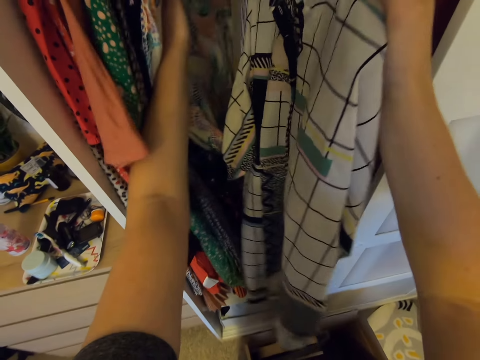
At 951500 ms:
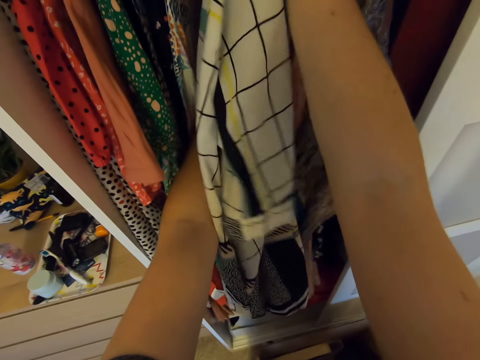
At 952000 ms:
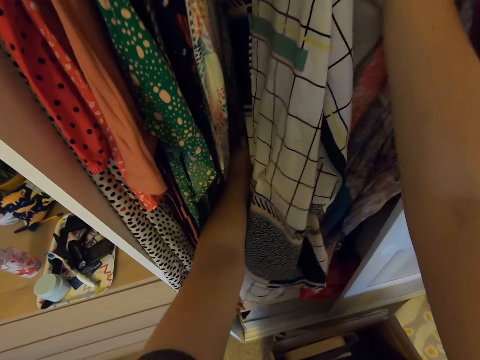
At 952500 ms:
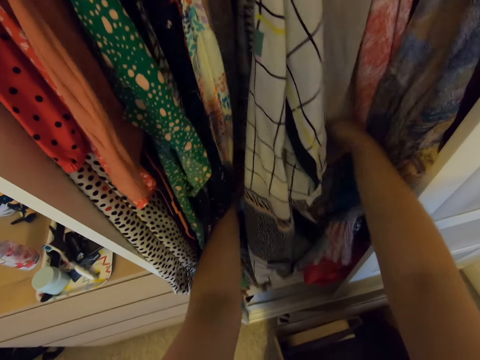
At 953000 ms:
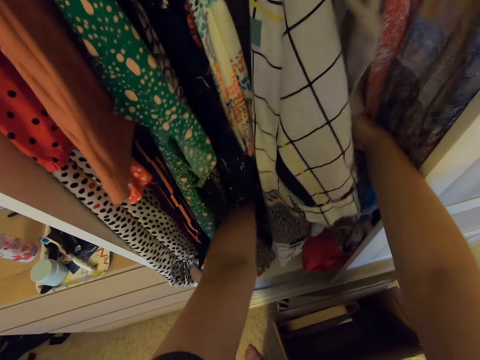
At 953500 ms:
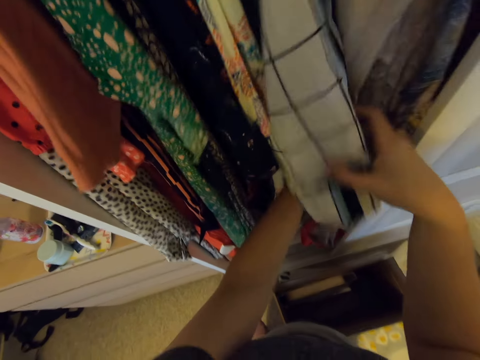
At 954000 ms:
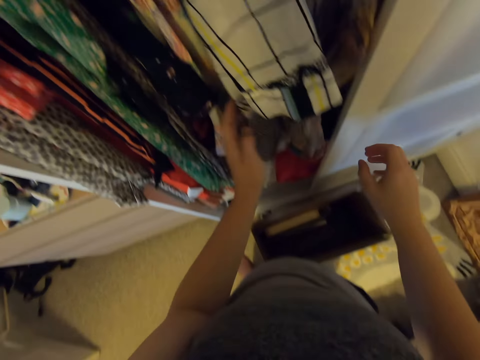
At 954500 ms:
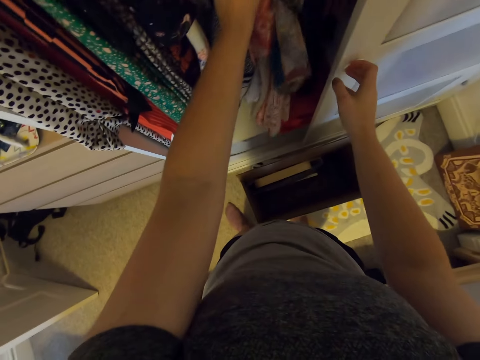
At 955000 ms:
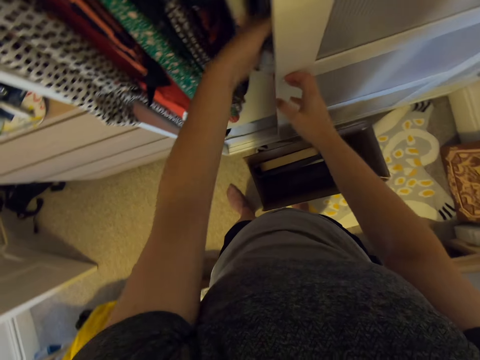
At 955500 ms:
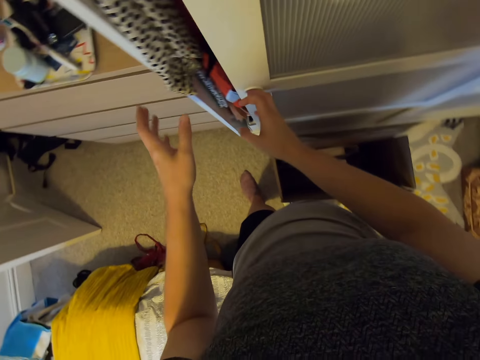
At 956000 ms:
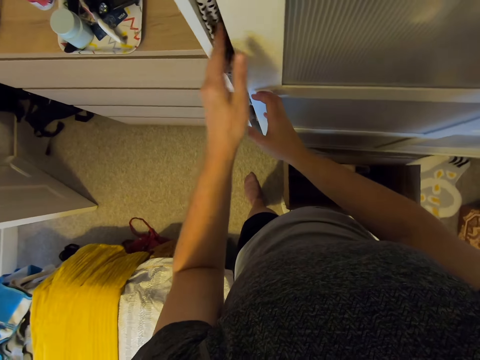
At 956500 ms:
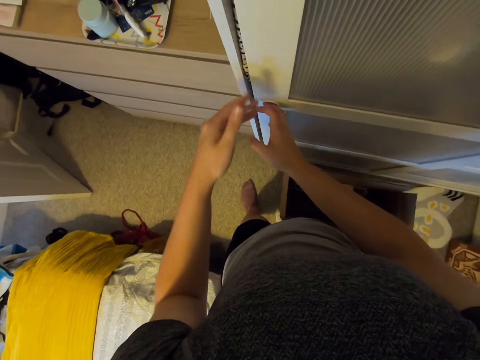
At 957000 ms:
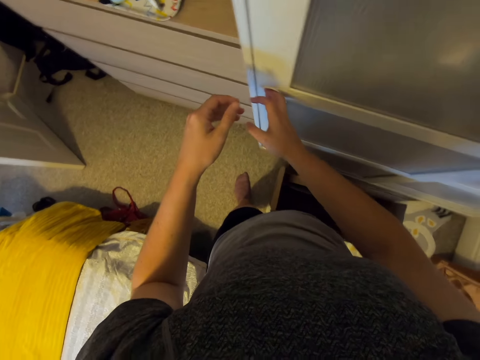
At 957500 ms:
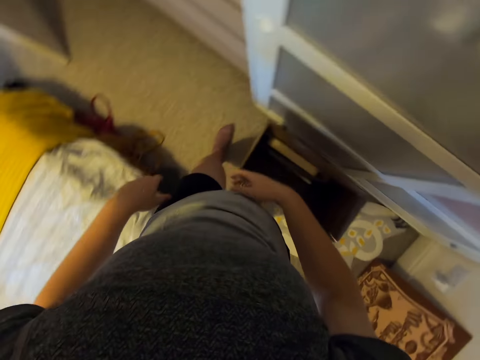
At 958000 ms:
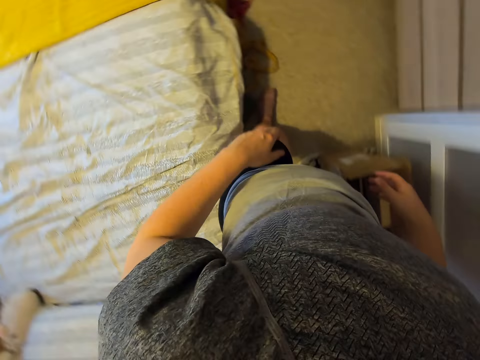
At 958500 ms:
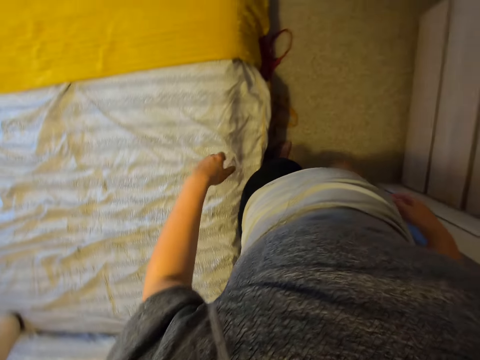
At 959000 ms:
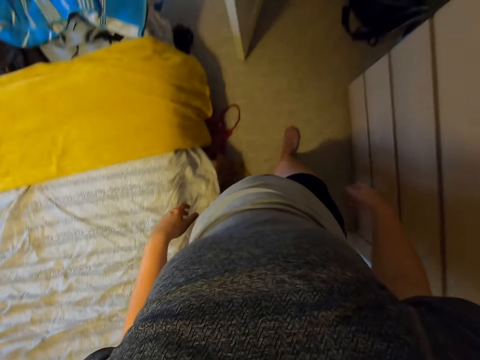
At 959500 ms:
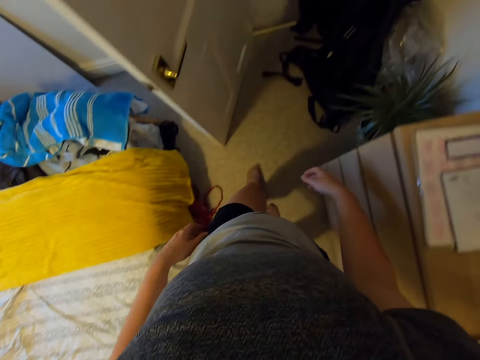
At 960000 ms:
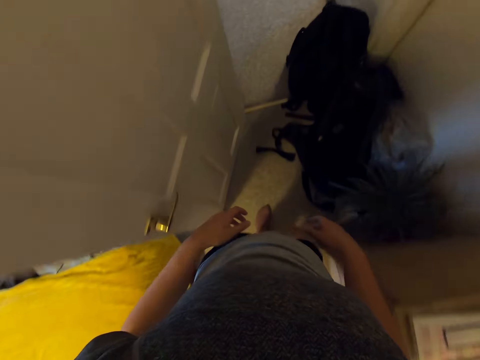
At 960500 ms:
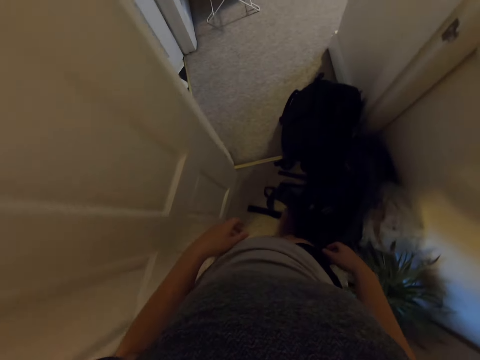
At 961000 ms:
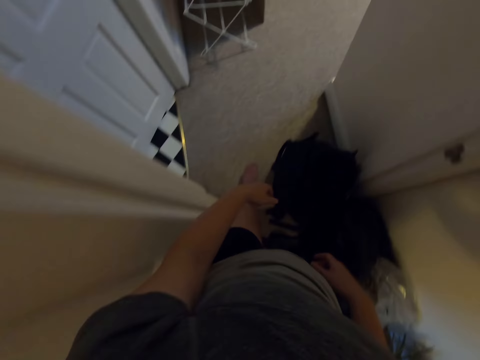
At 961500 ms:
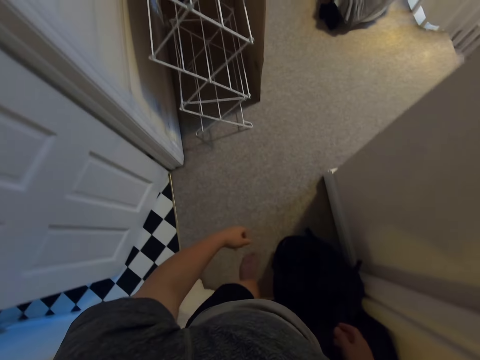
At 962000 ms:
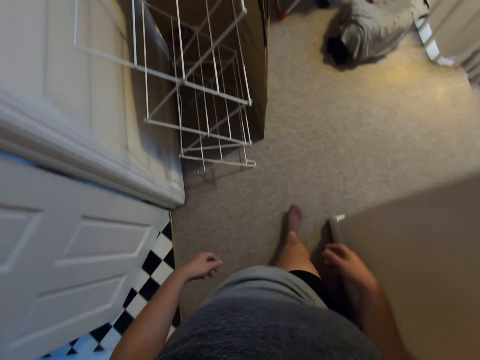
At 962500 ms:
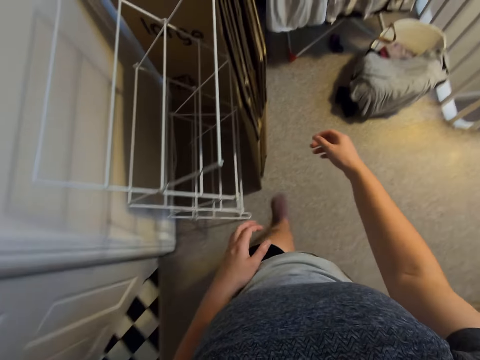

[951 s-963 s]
The camera wearer hangs the cloth in a wardrobe. They move clothes in the wardrobe. They close the wardrobe. They move cloth in the wardrobe. They close the wardrobe. They look around. They walk around.

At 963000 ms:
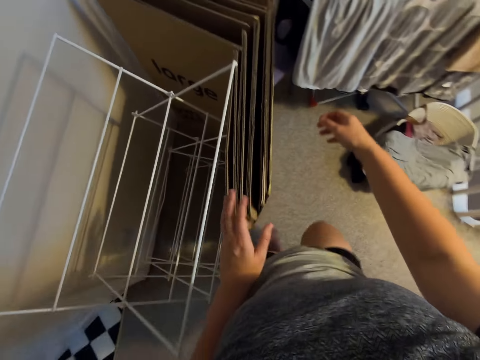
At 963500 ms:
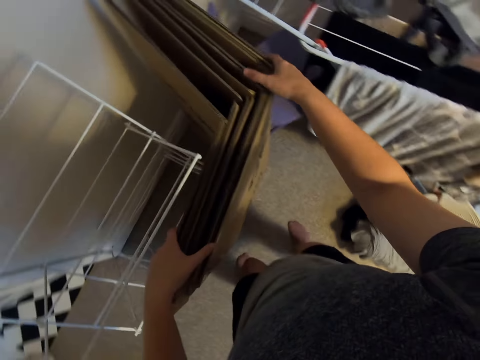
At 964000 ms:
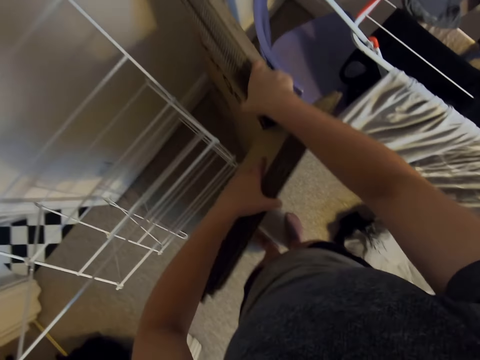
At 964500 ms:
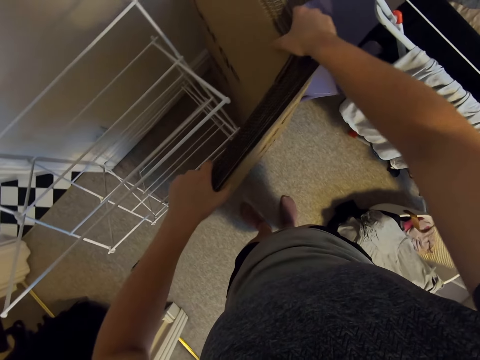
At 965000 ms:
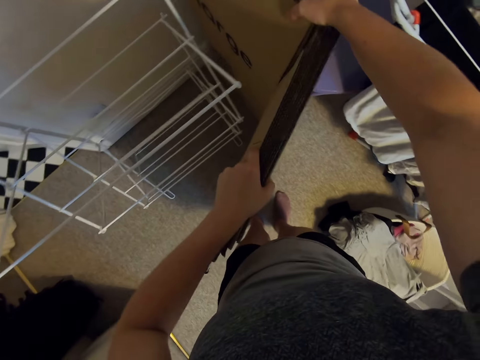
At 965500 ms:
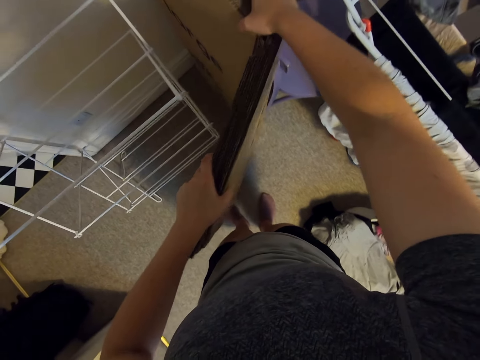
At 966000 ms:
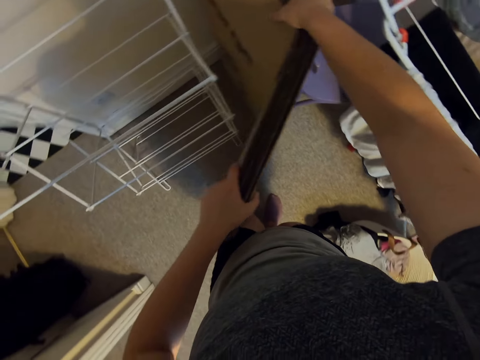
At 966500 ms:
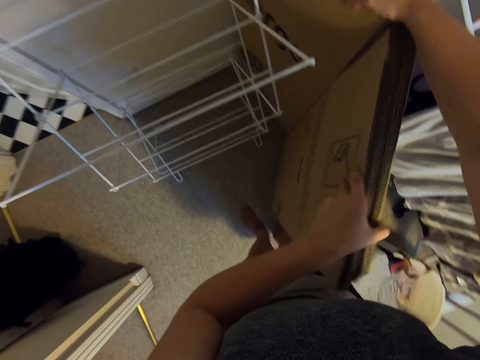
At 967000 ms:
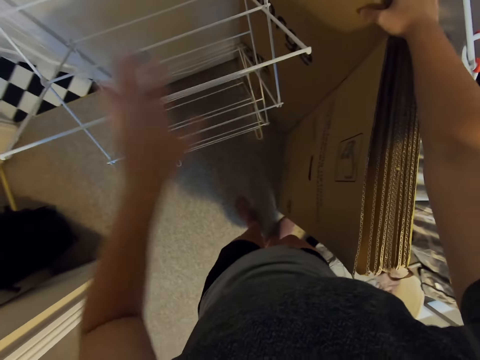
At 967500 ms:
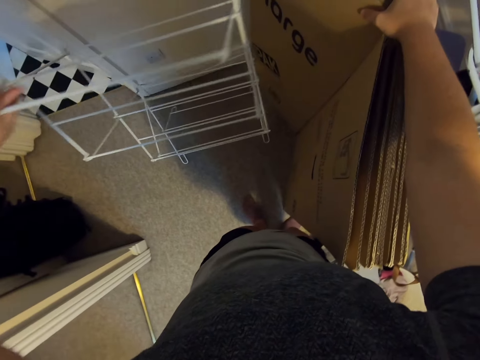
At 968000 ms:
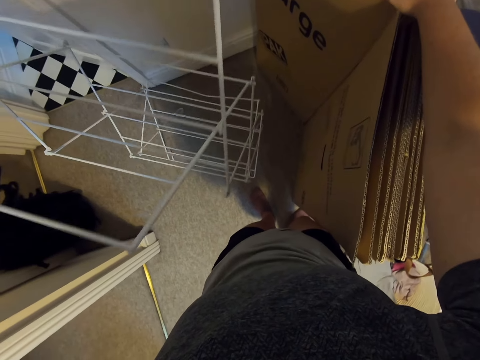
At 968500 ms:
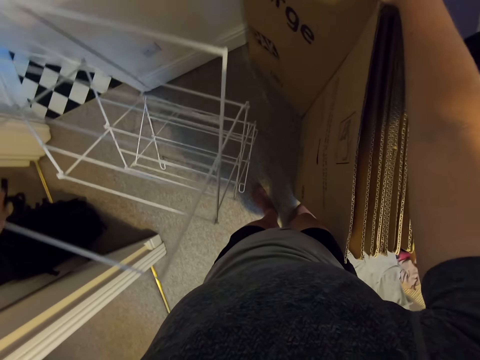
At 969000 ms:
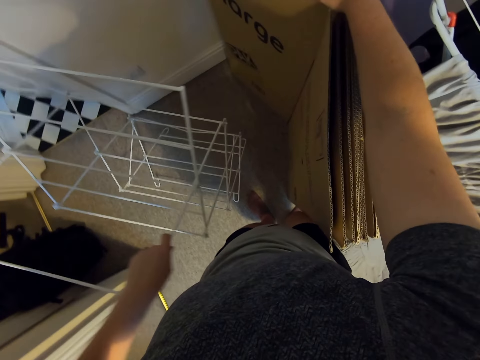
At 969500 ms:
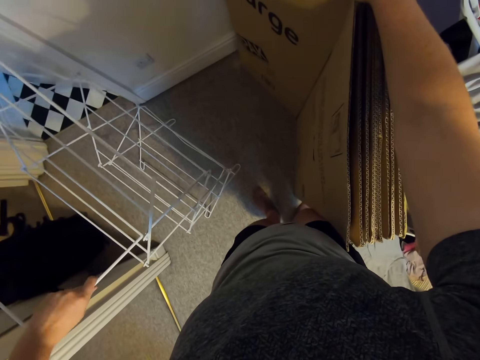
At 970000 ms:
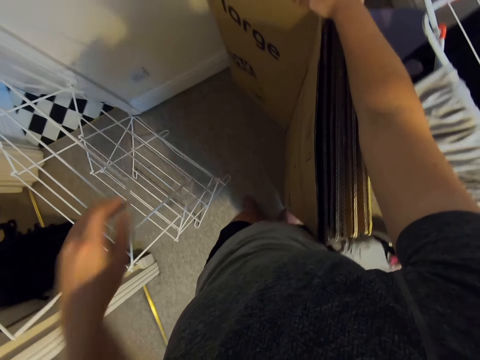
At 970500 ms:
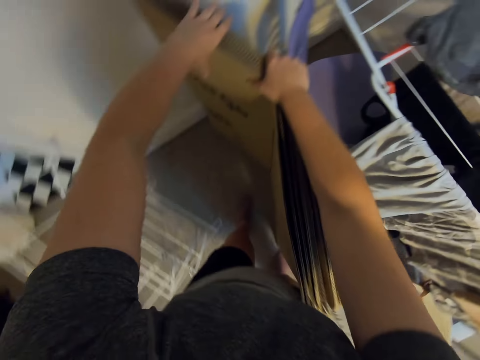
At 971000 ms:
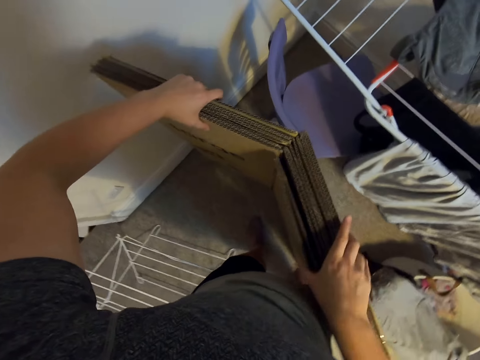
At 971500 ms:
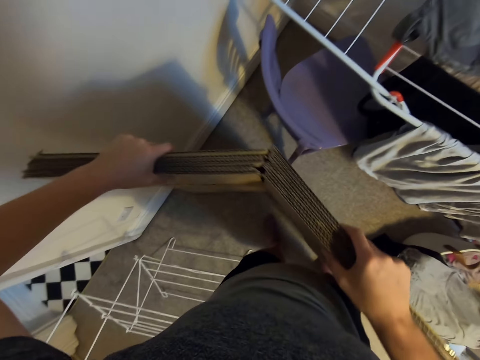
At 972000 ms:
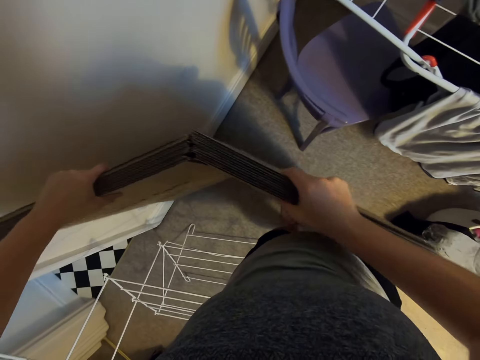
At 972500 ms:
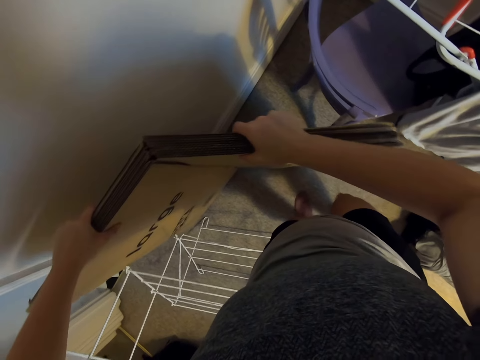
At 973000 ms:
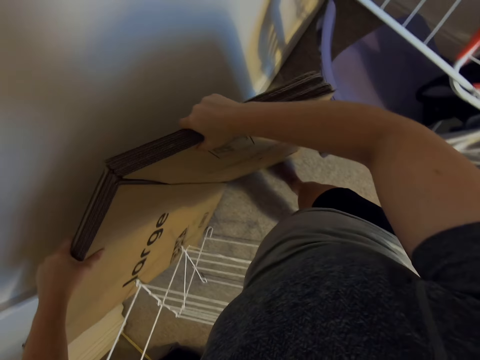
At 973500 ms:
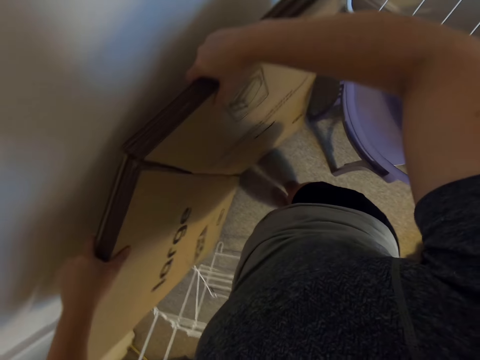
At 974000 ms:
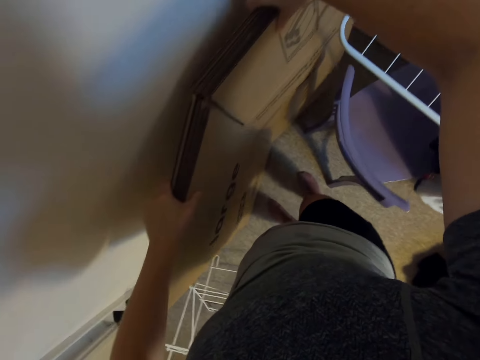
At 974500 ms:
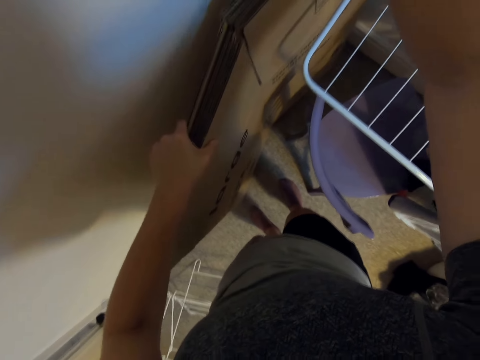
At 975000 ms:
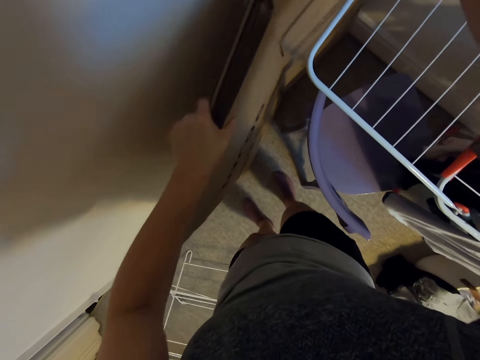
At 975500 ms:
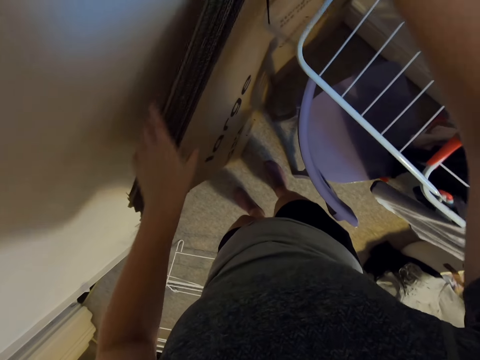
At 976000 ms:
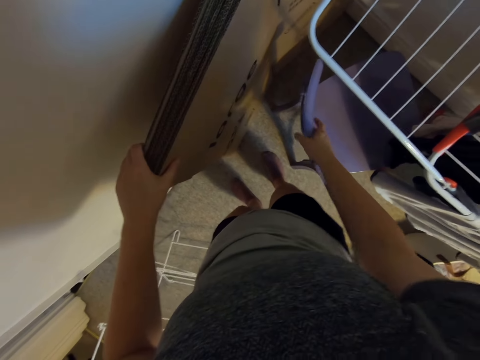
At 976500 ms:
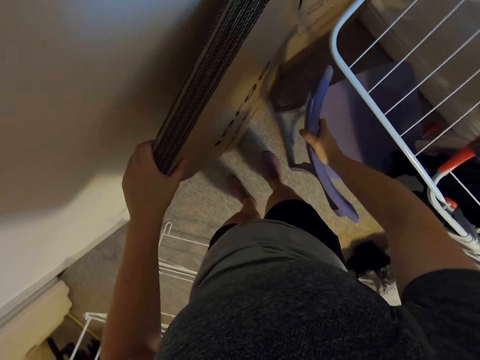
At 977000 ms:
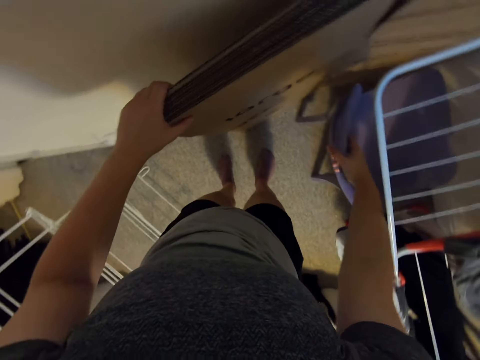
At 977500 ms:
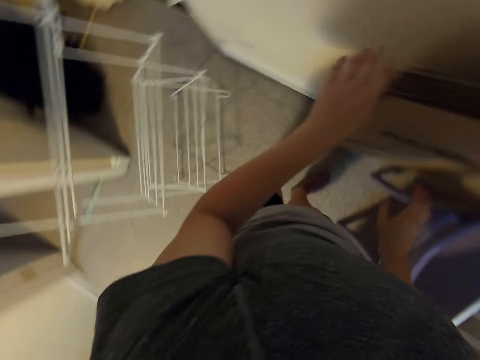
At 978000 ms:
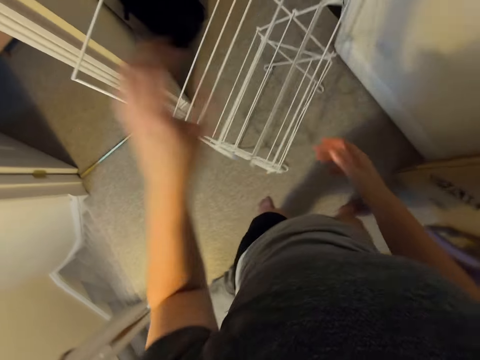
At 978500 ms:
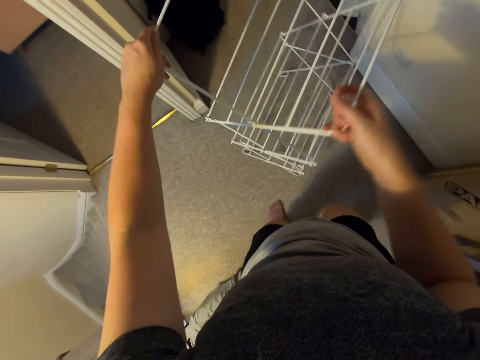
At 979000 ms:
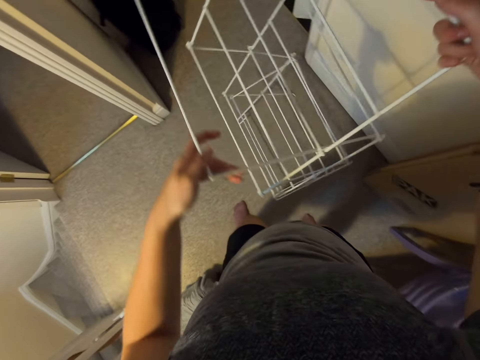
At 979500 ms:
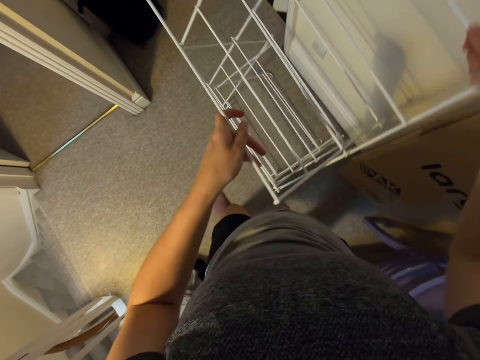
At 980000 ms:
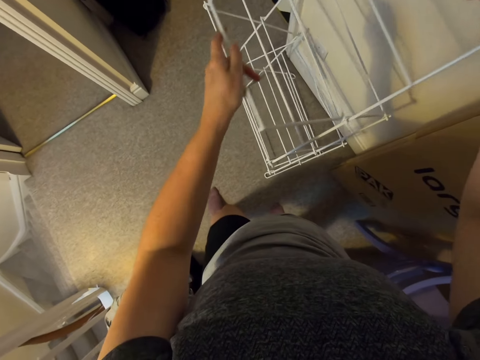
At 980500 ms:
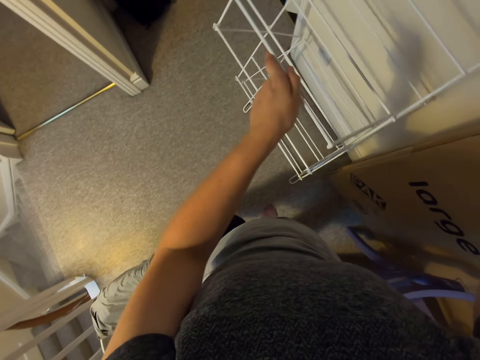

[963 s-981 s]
The camera wearer moves cartons on the floor. They arrange the cartons. They move the stand on the floor. They arrange the cartons. They move the cartons on the floor. They move a chair. They move around. They move the stand on the floor.
